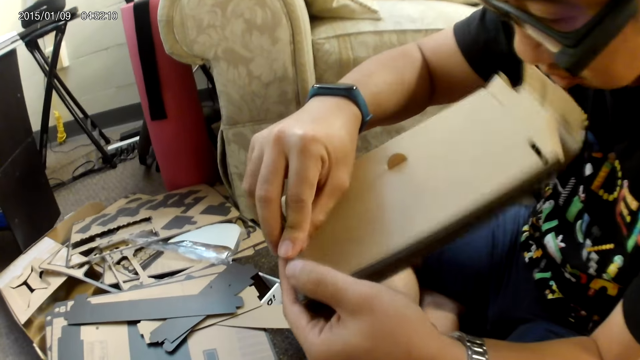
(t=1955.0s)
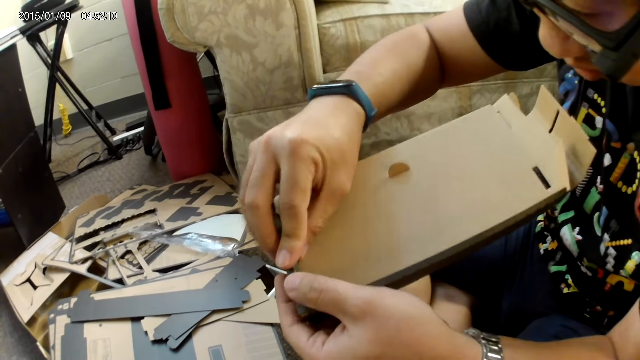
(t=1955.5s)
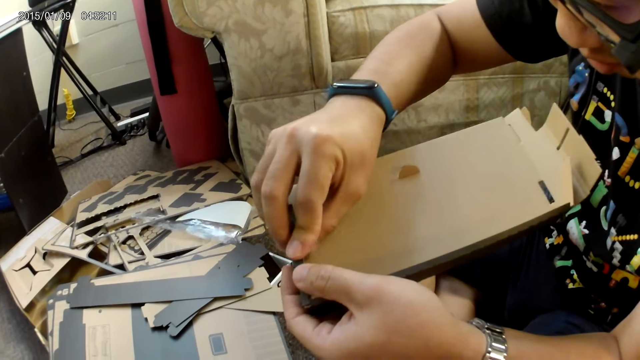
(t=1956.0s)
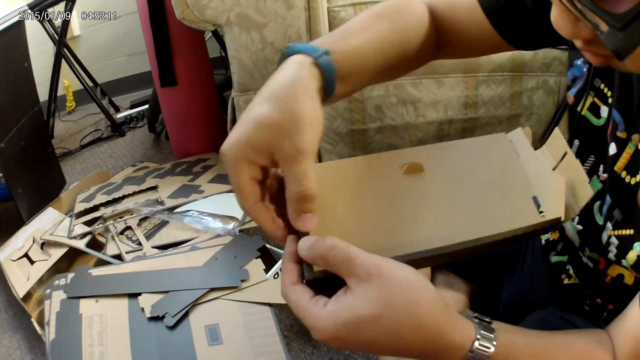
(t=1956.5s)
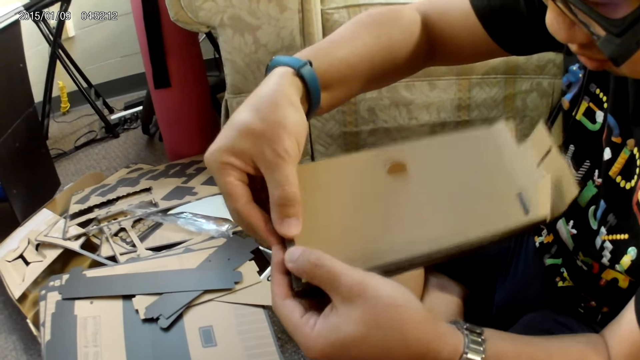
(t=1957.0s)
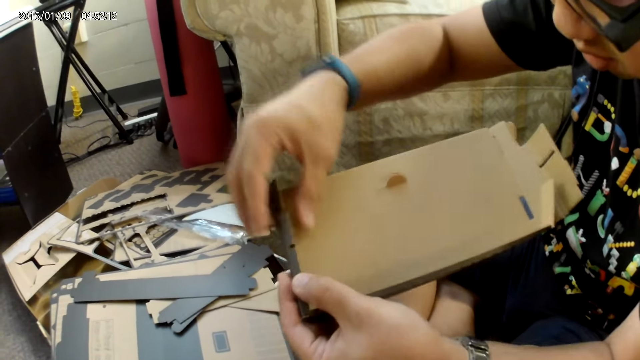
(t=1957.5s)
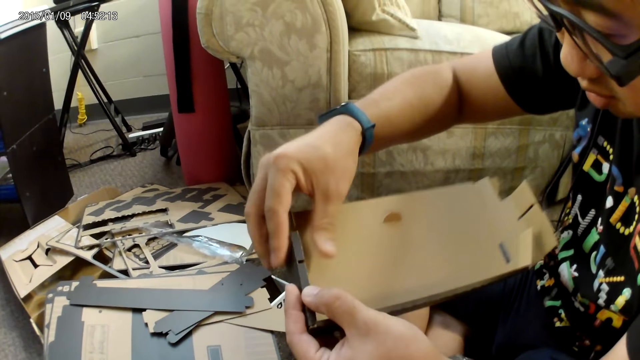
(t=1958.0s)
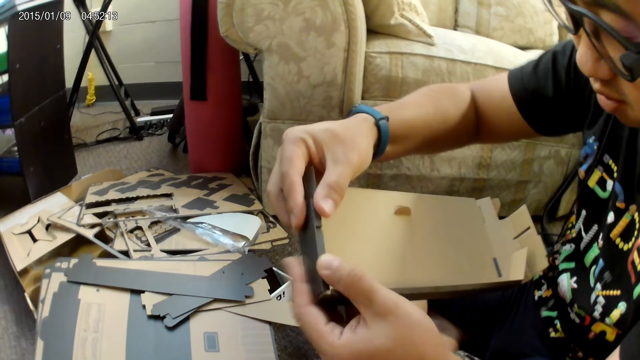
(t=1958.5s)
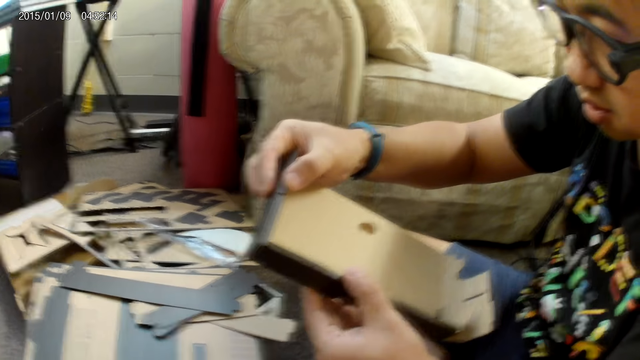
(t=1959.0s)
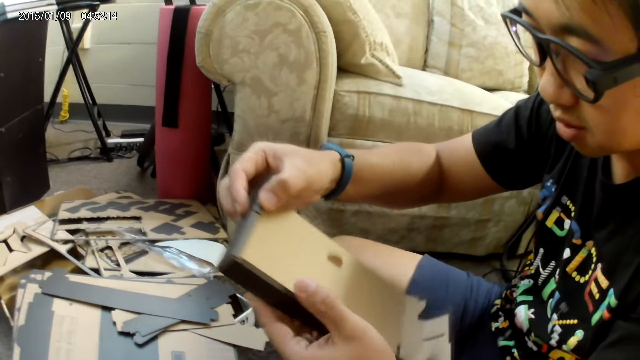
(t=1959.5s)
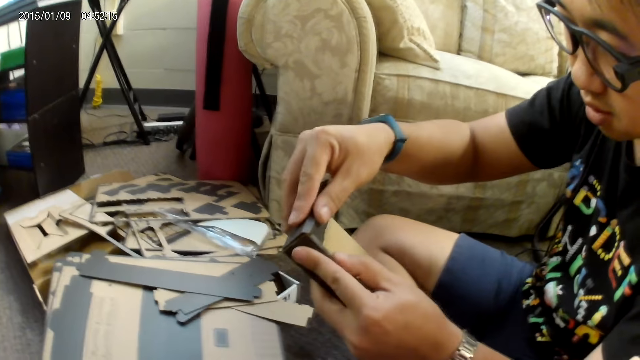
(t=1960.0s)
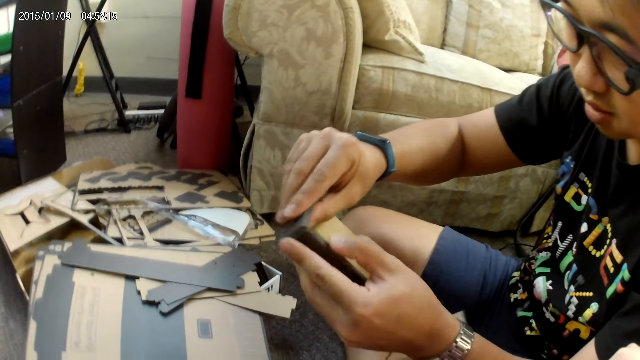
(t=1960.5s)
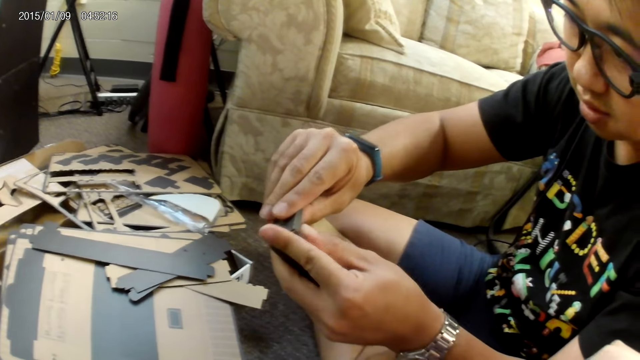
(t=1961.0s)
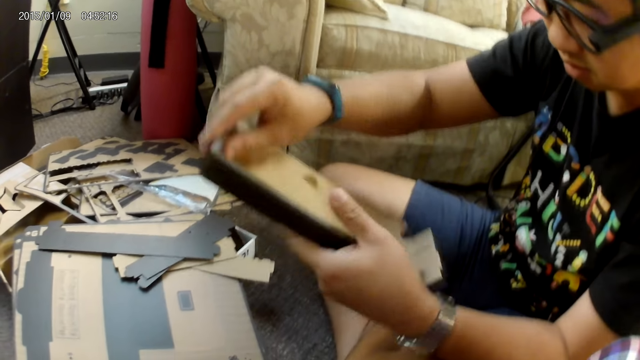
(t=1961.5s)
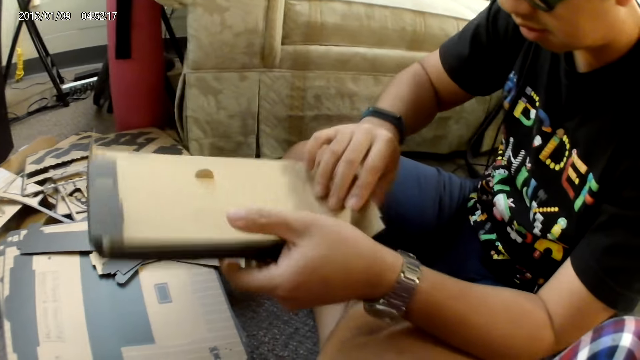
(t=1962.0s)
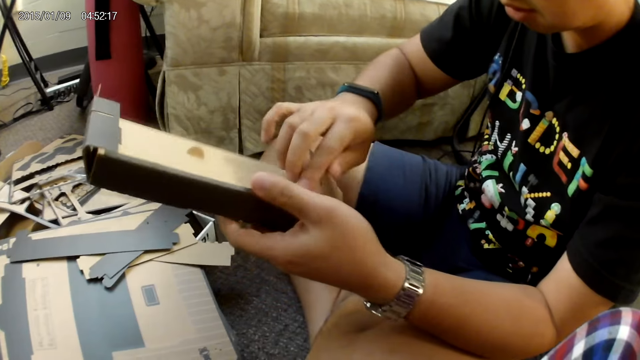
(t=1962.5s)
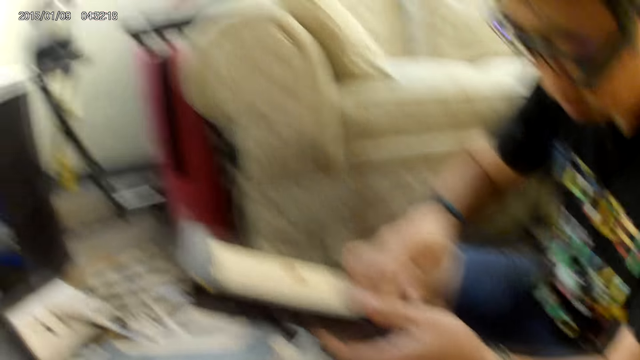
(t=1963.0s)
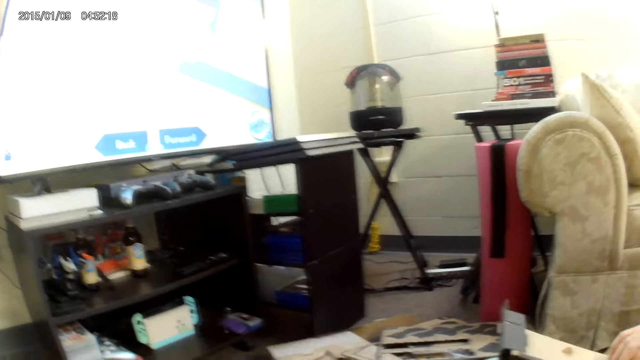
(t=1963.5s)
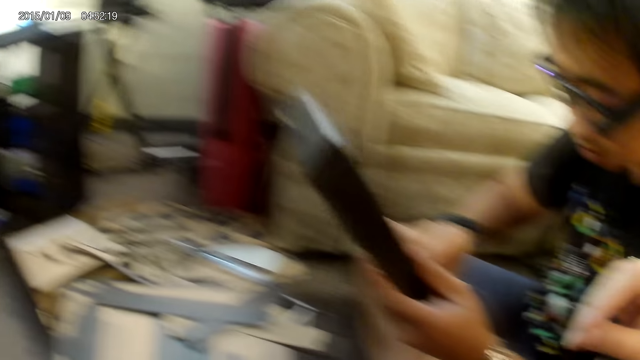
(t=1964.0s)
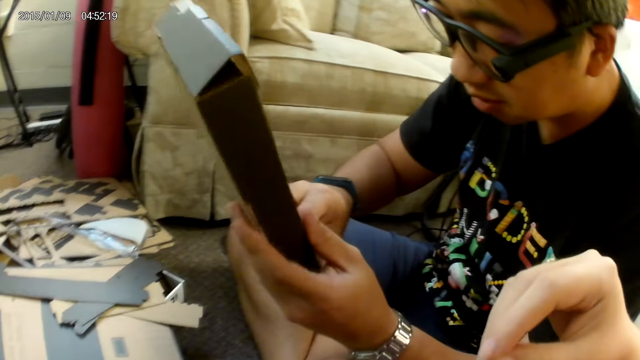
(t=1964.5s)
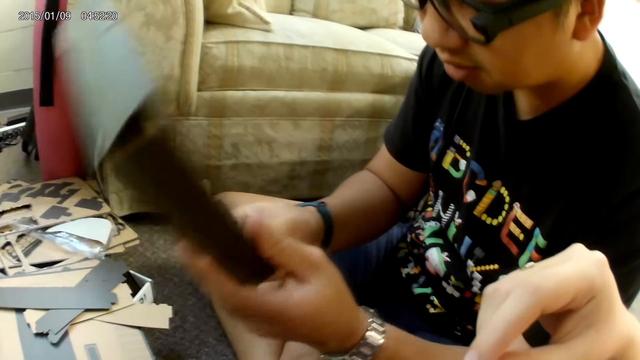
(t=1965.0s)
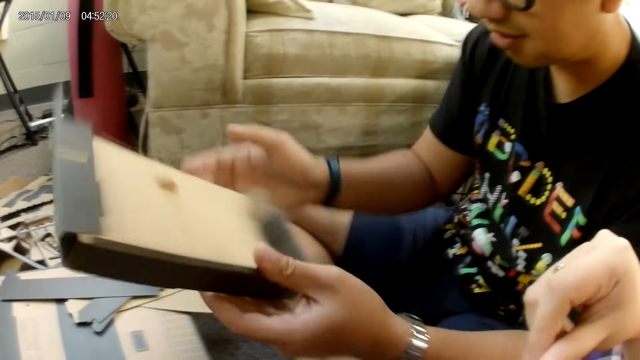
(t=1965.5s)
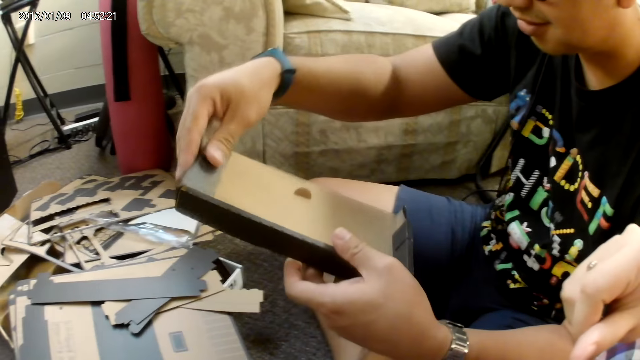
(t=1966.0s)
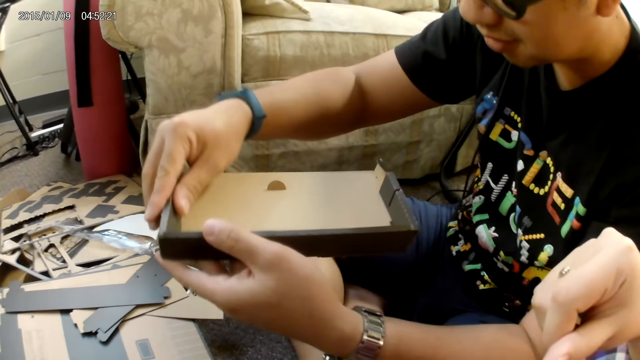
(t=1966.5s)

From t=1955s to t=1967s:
The camera wearer raises her right hand to her head.

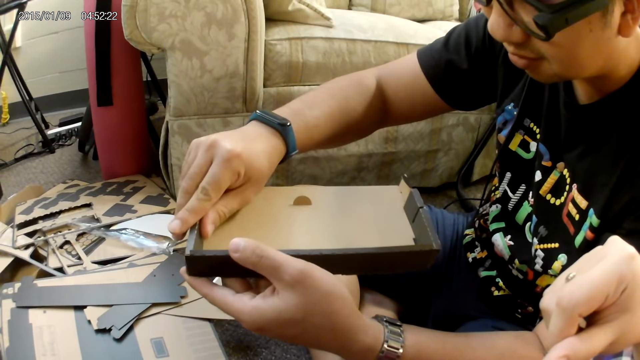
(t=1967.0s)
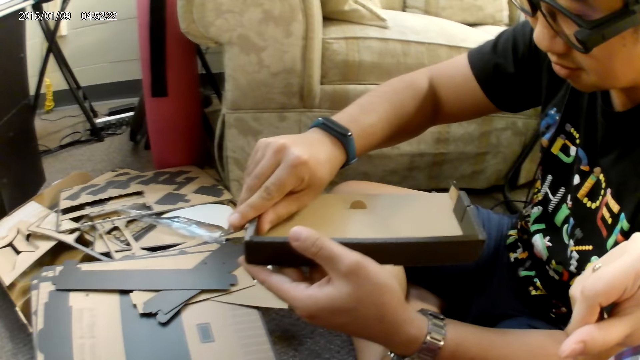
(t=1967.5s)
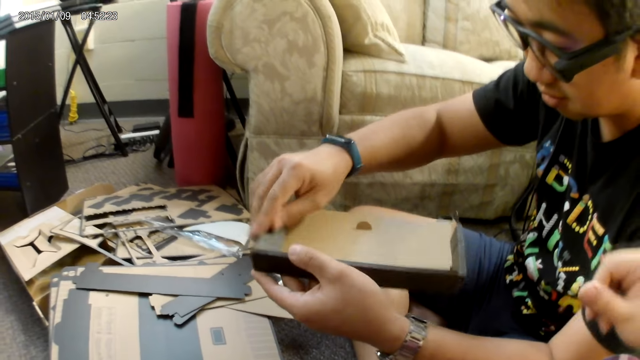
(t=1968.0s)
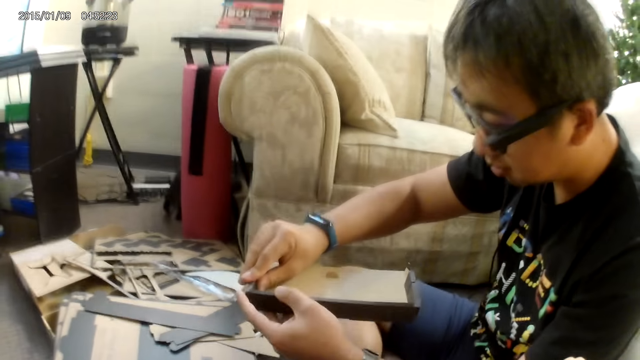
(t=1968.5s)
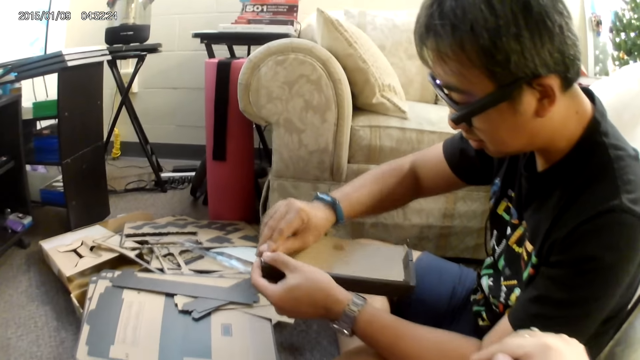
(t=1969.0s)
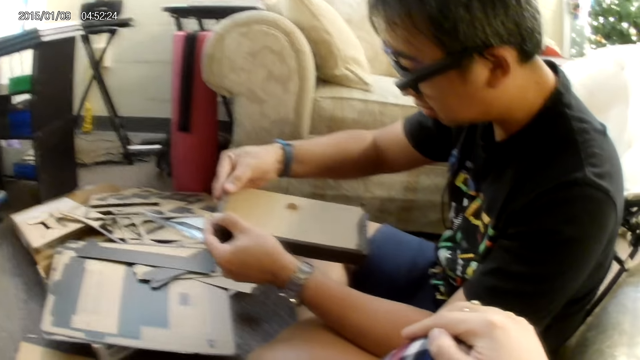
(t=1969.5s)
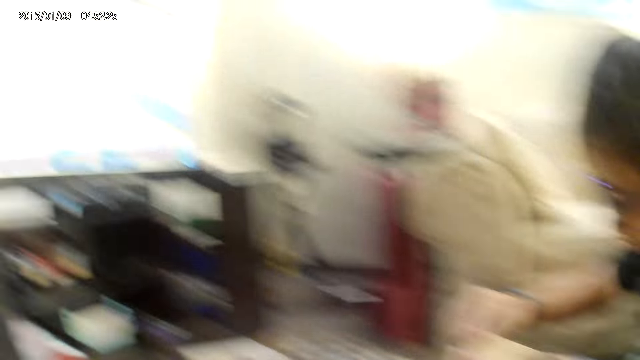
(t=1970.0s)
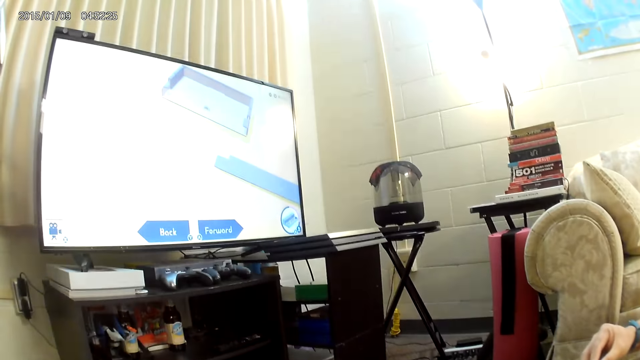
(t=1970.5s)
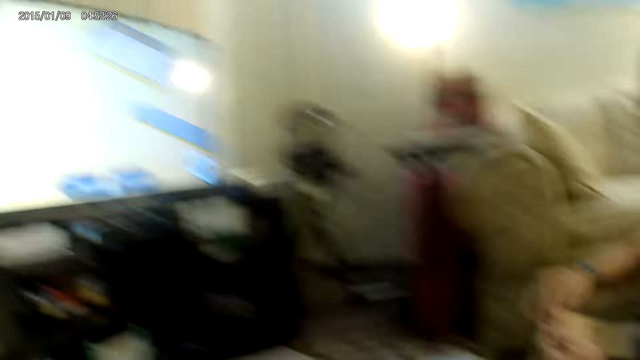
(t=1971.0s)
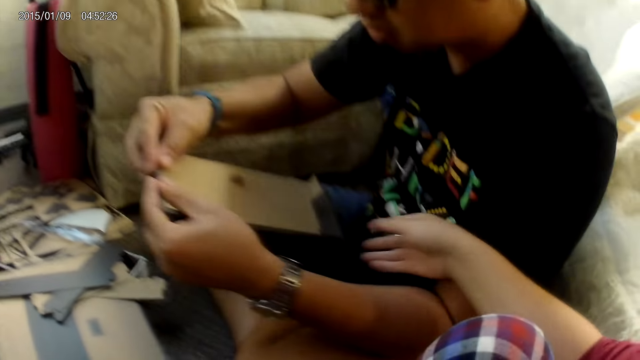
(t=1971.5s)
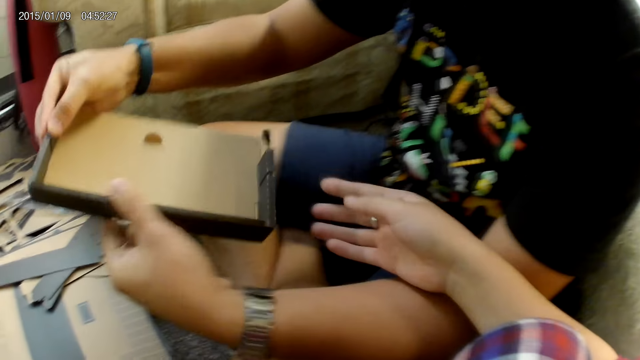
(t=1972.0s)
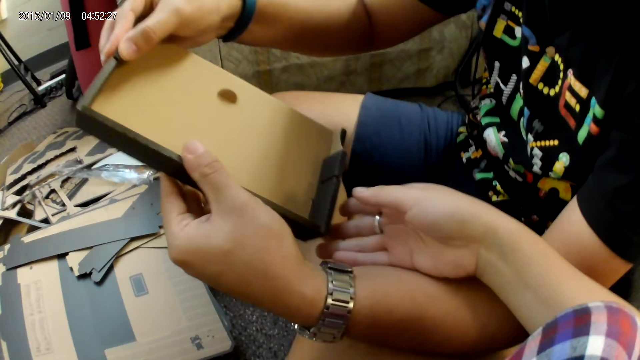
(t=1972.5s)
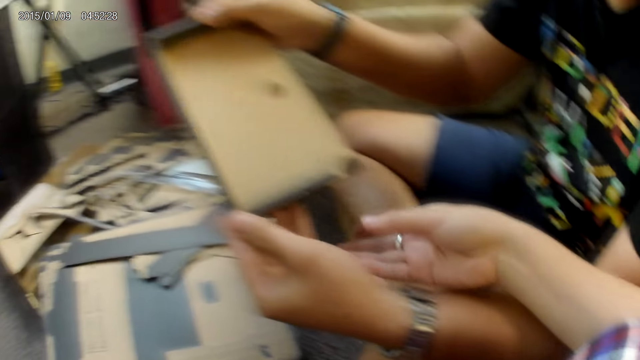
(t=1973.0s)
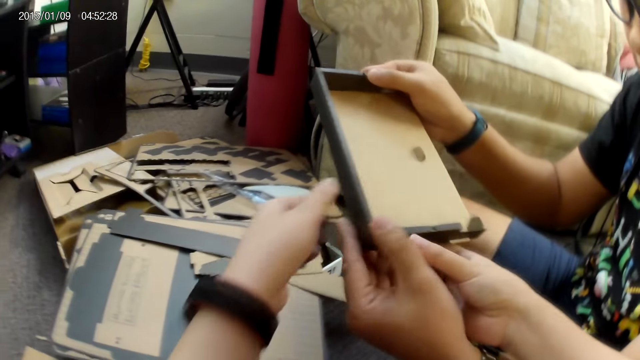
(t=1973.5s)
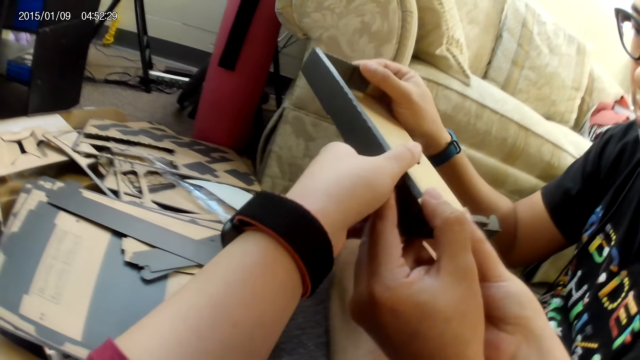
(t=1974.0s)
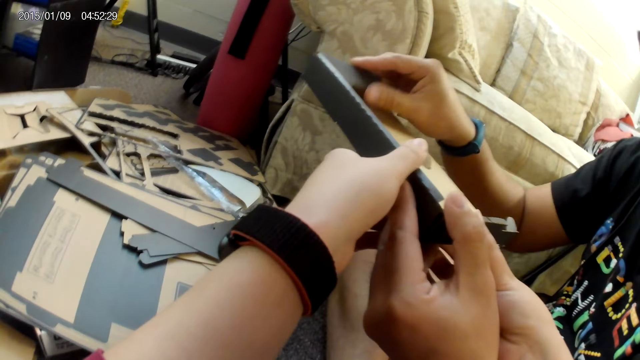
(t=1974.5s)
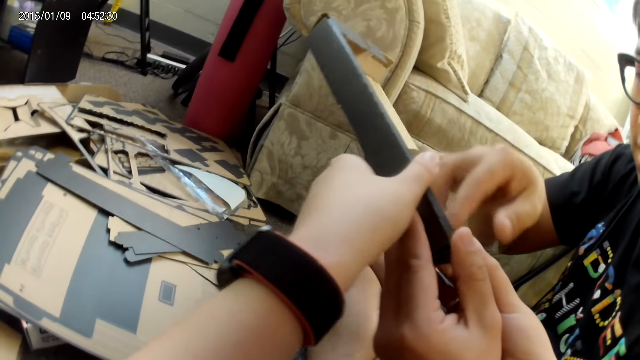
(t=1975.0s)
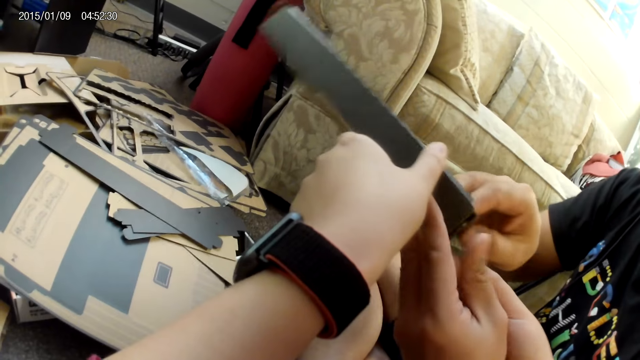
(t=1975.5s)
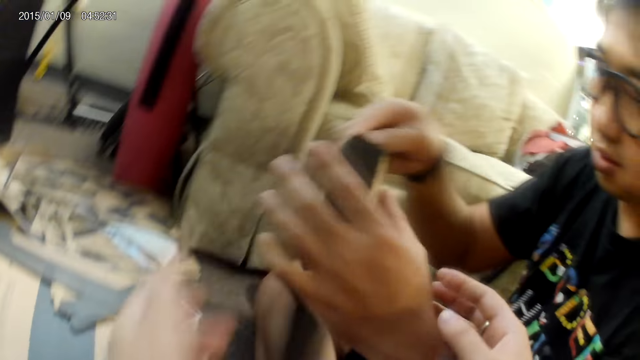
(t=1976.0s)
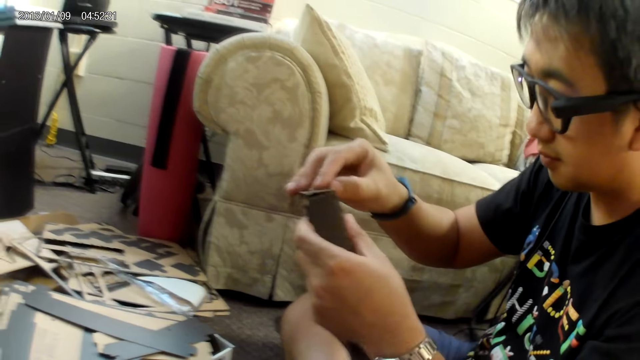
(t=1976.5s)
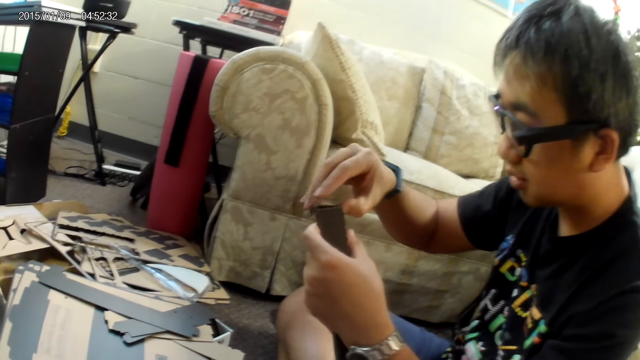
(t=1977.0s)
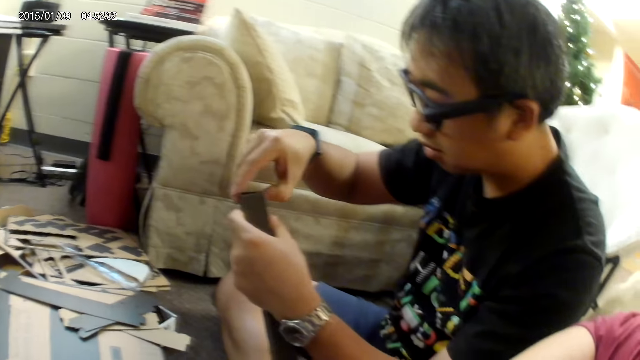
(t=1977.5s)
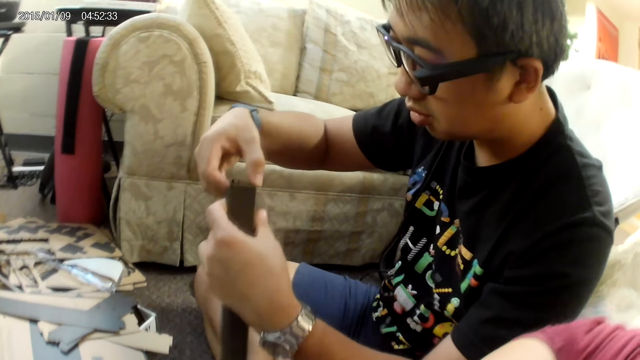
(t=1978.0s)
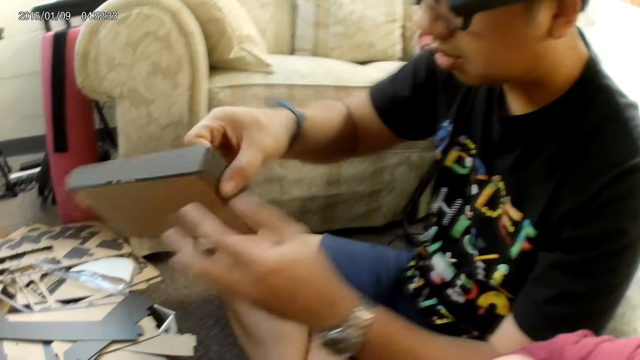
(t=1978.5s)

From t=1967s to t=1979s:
The camera wearer touches the cardboard with a person with both of her hands. The person collects the cardboard from the camera wearer with his right hand. The camera wearer removes her hand from the carton. The person assembles the cardboard construction game with both hands.
